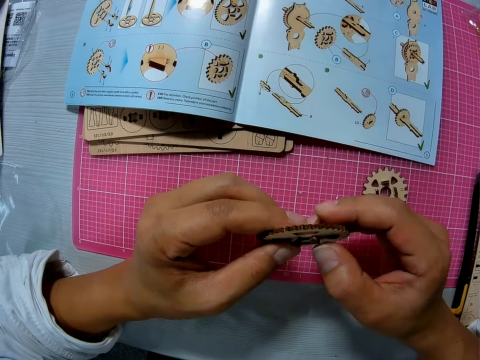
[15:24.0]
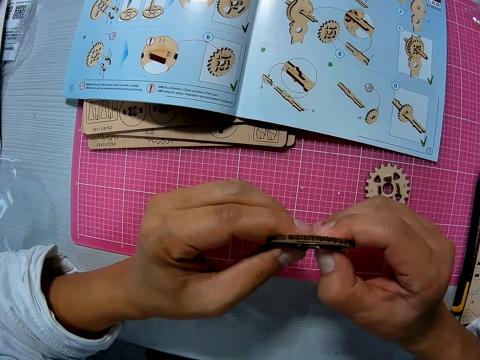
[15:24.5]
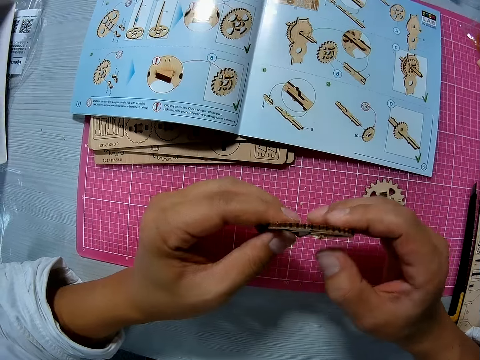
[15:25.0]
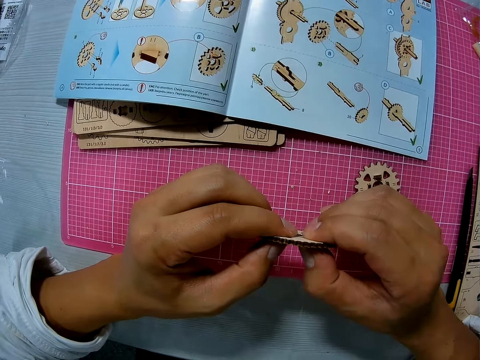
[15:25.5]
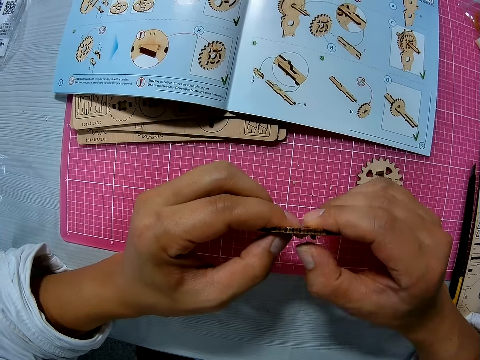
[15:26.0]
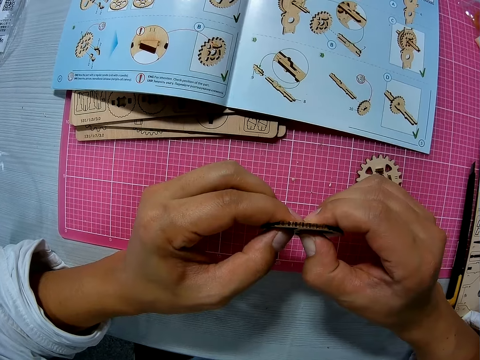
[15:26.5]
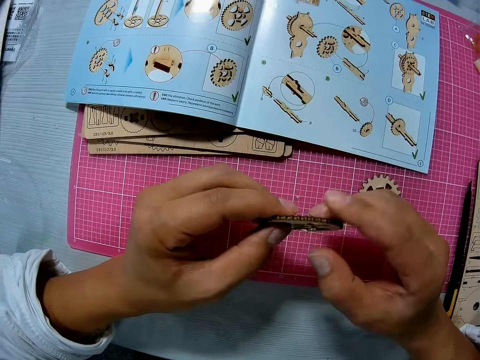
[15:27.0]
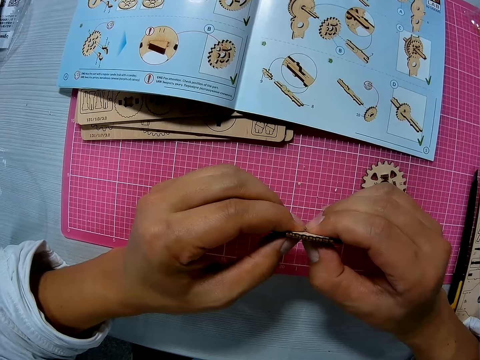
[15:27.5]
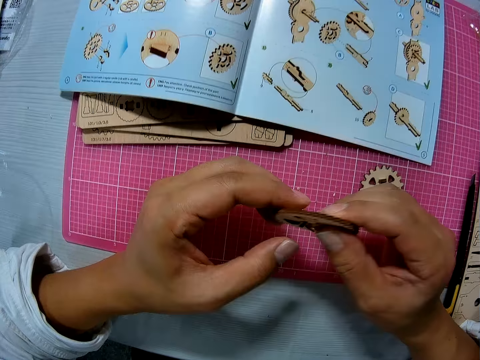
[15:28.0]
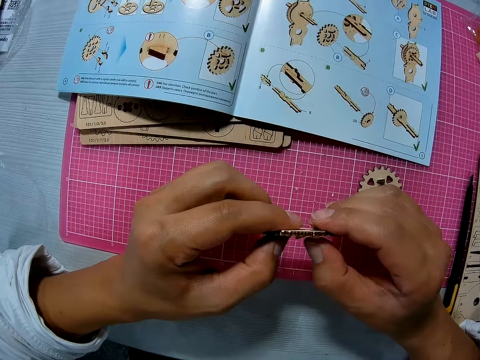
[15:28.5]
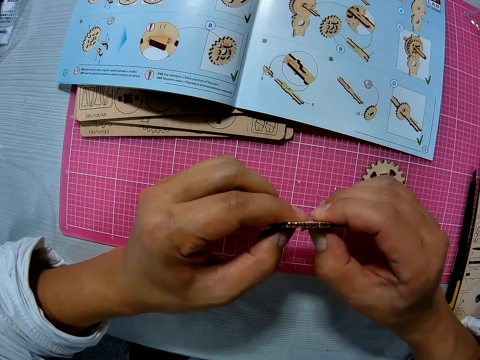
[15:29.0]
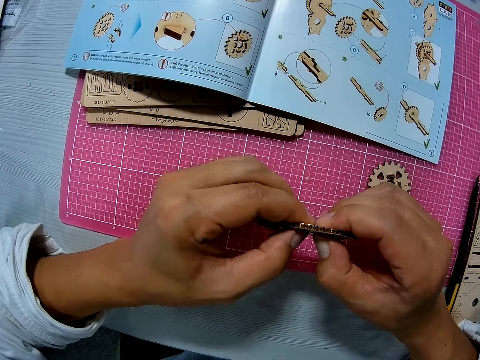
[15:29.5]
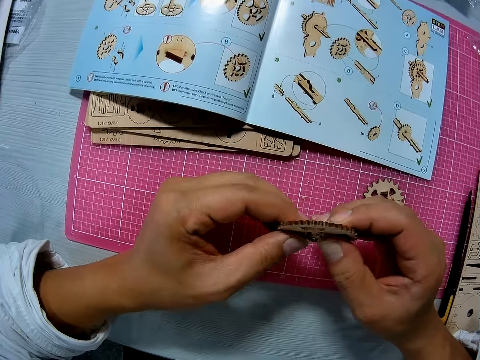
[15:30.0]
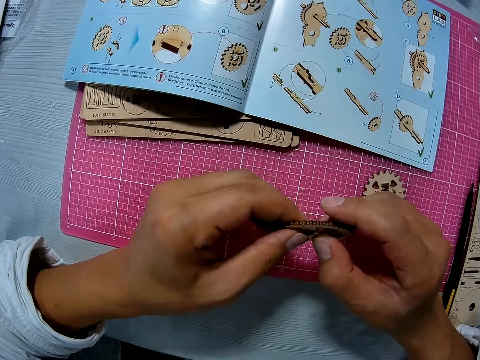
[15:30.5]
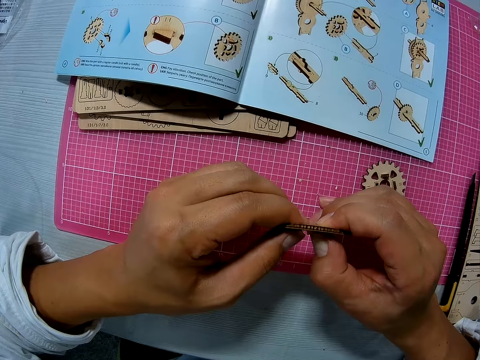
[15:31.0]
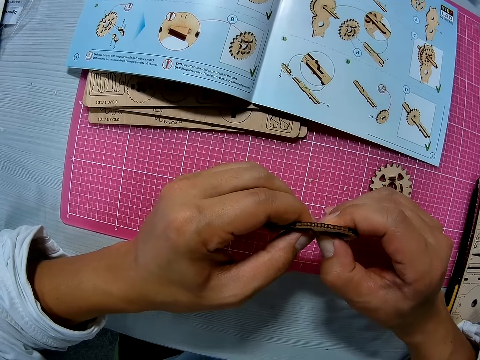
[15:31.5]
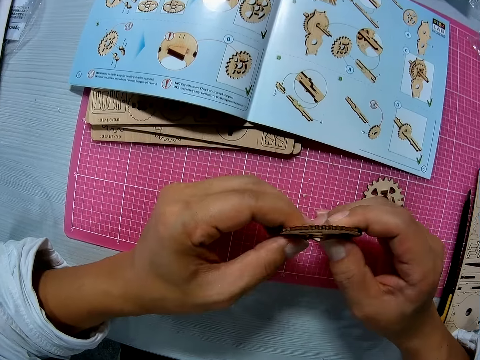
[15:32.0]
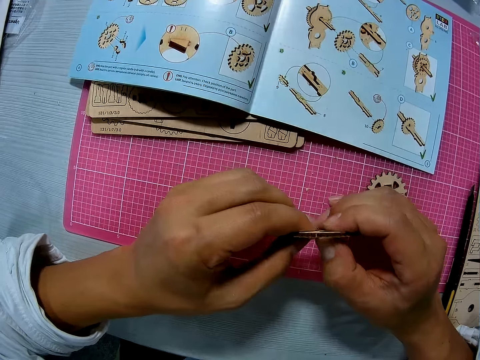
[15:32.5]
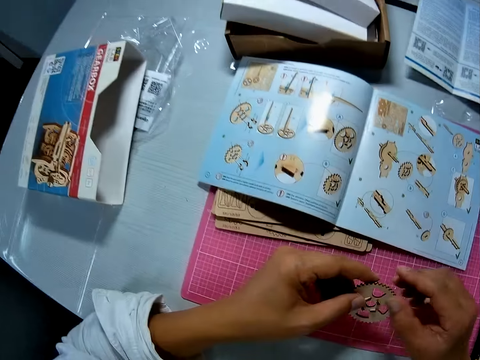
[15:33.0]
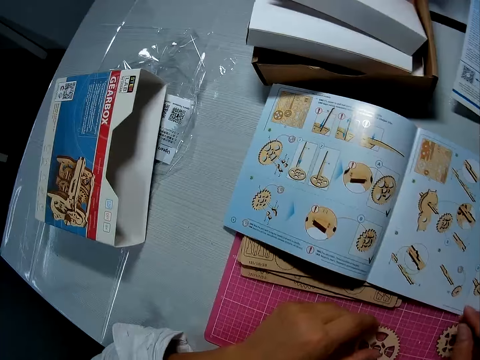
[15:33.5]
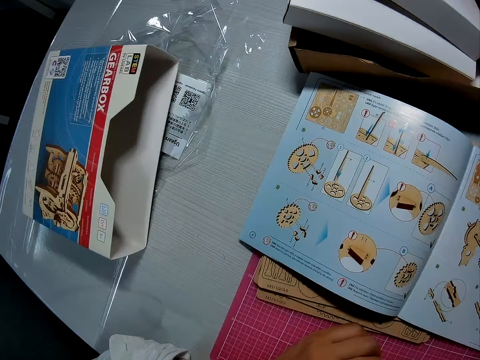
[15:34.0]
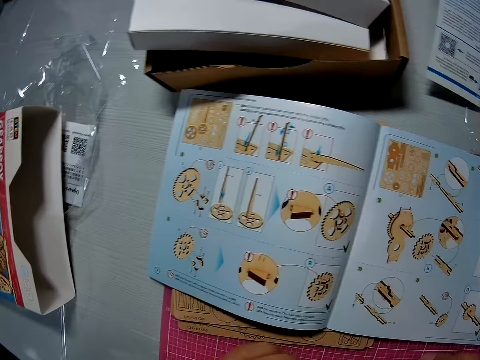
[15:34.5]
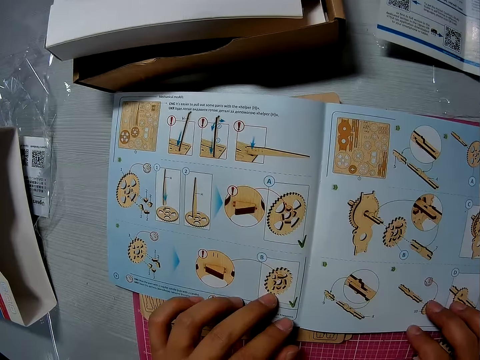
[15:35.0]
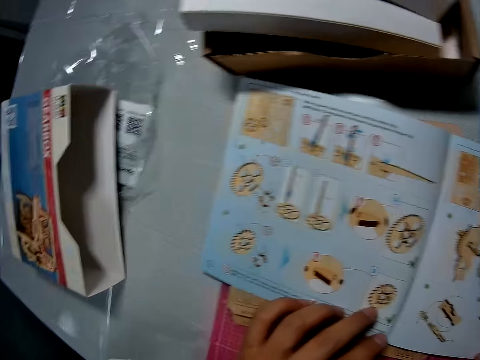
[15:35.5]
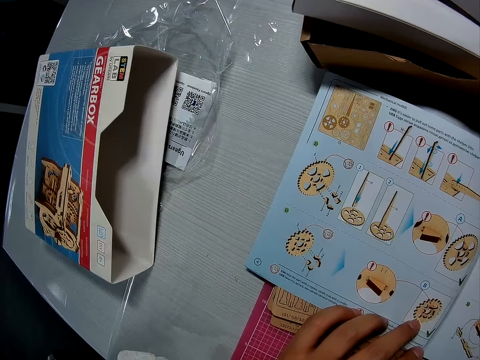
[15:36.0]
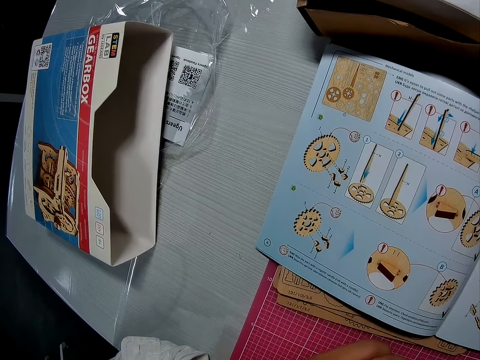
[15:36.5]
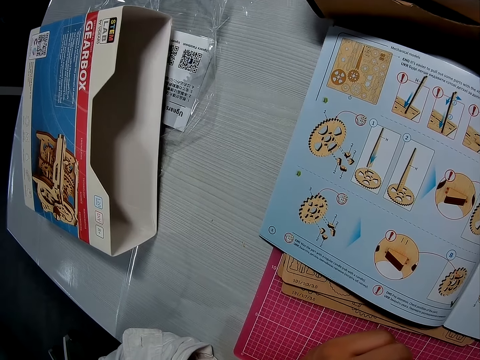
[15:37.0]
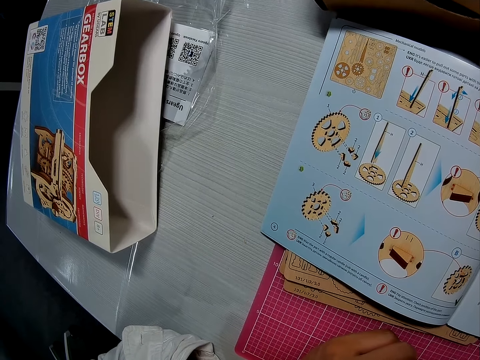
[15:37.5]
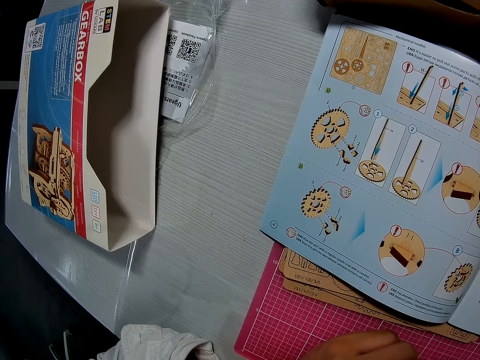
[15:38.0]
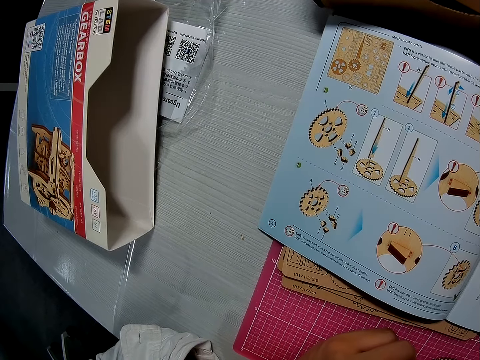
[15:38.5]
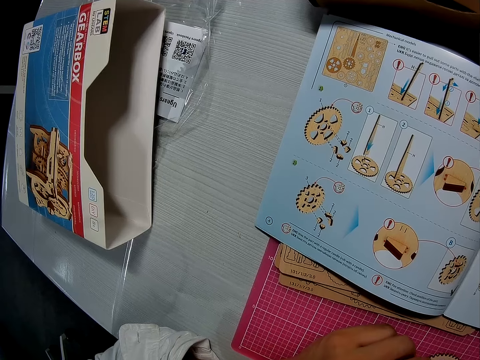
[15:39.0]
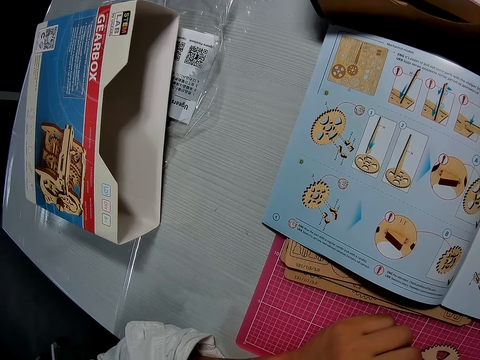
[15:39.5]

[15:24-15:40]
The camera wearer drops the wooden piece or gear wheel on the table. They touch an instruction manual on the table. They hold the manual. They hold the gear wheel.

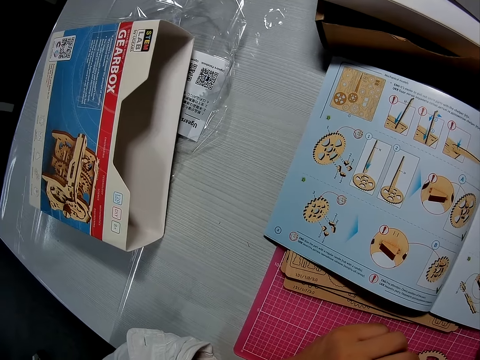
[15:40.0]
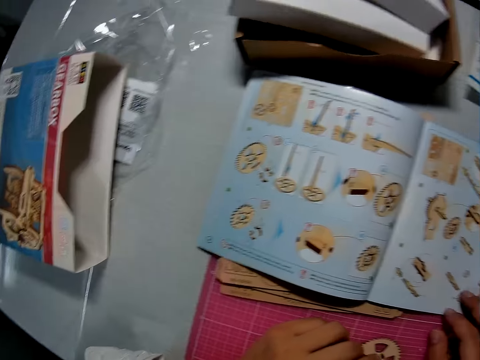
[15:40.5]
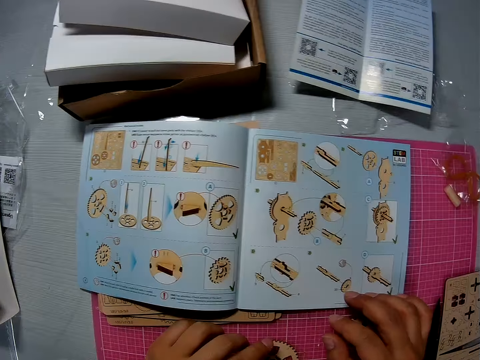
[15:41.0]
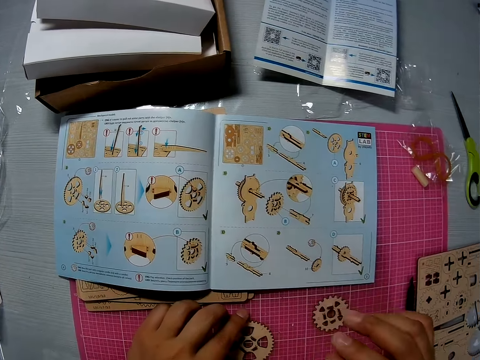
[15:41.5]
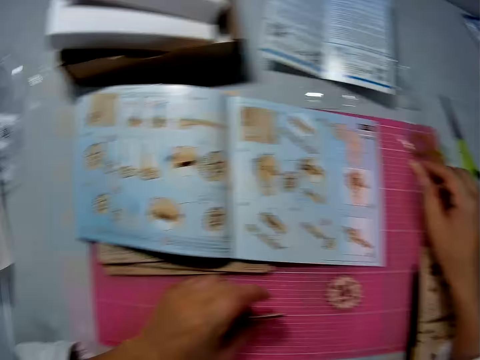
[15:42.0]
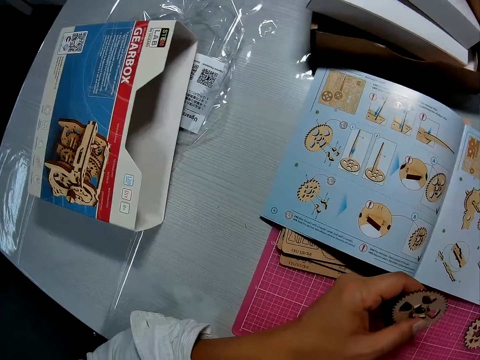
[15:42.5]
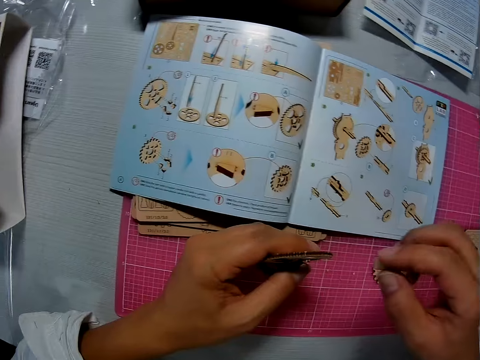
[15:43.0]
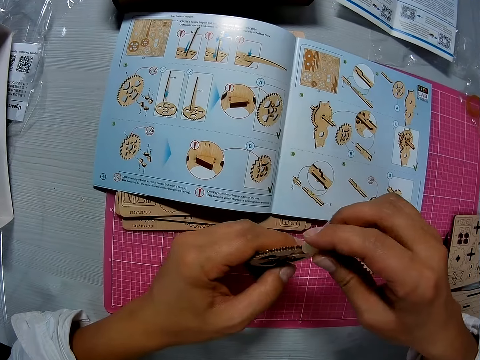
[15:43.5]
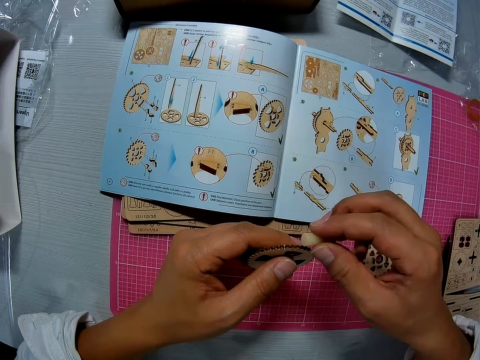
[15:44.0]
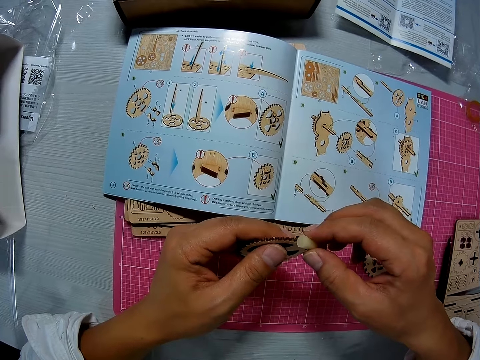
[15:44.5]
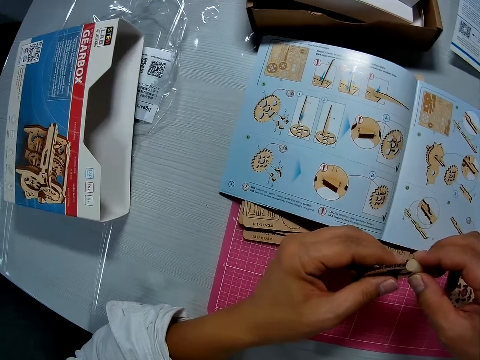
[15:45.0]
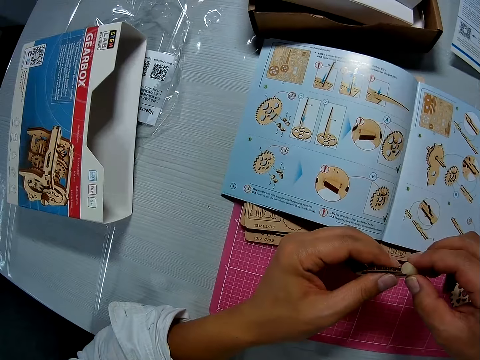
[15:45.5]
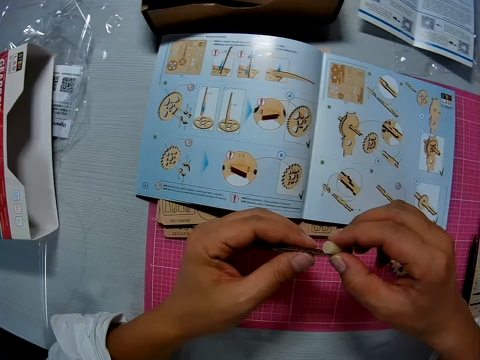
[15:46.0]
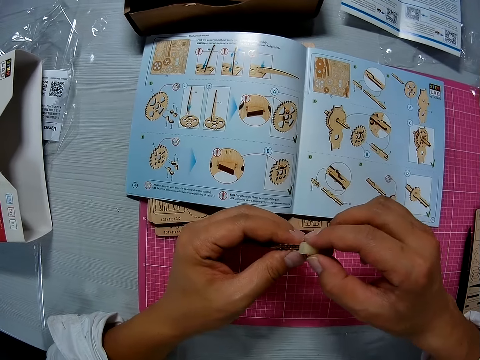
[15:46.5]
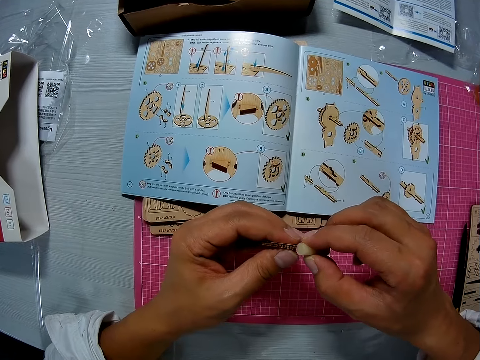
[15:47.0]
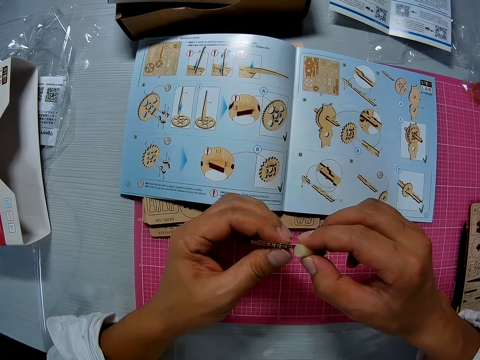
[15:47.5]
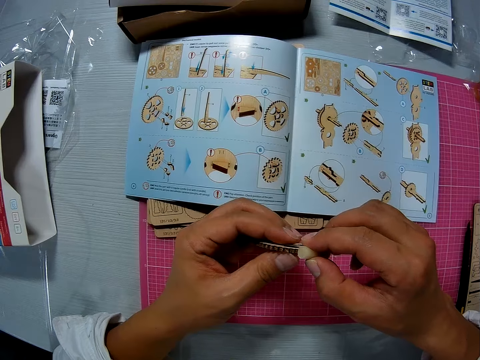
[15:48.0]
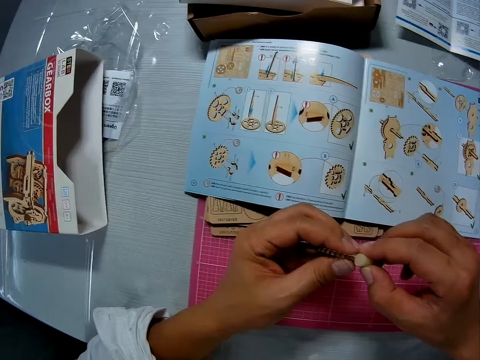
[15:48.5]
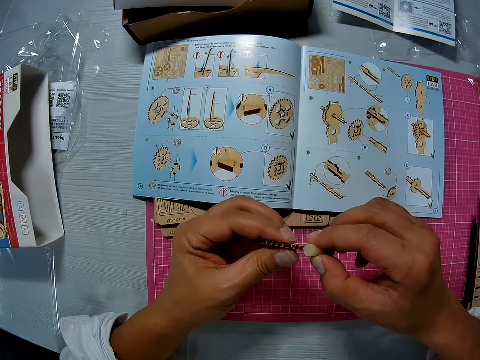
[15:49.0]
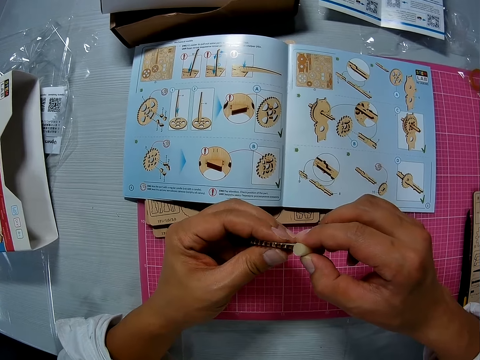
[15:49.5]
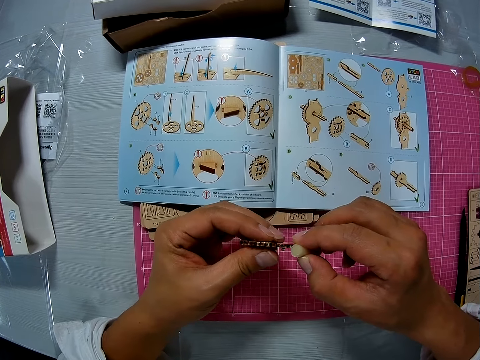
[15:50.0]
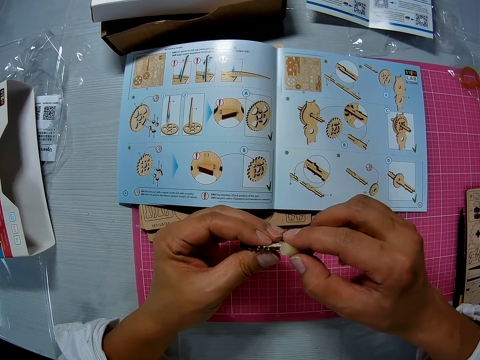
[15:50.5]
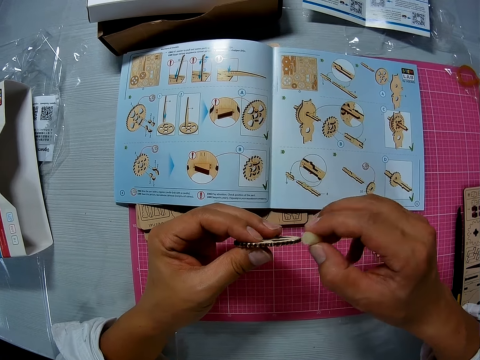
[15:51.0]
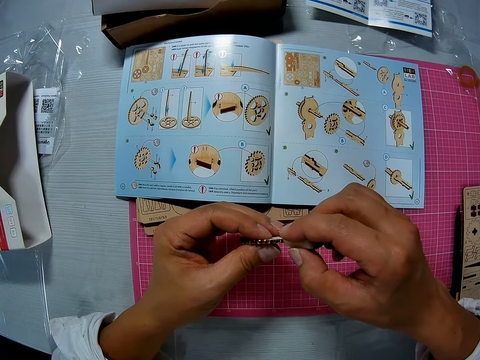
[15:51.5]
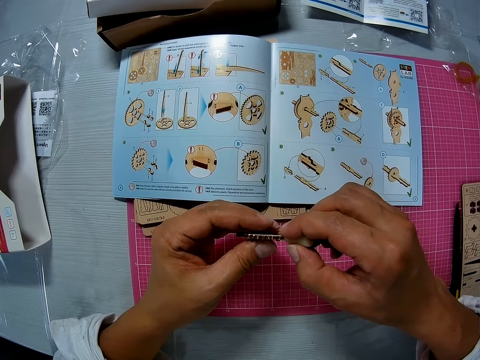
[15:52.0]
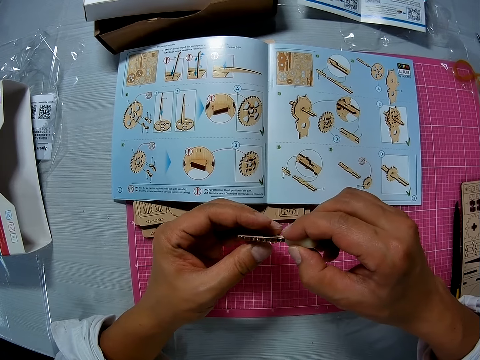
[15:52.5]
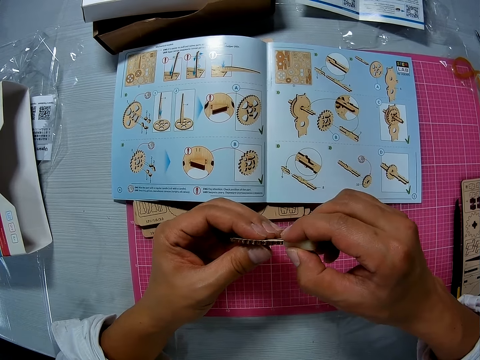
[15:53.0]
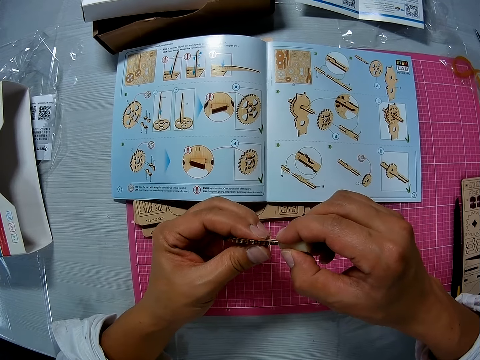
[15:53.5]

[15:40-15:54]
The camera wearer removes a hand from the manual. She picks up the wooden piece from the table with her left hand, picks up a glue stick from the table with her right hand, and rubs the edges of the wooden piece with the glue stick.
